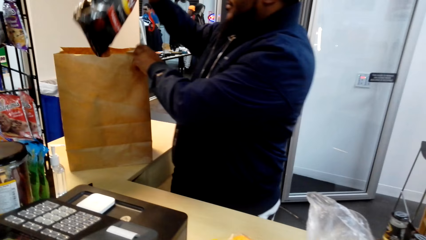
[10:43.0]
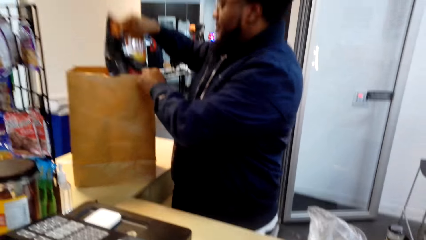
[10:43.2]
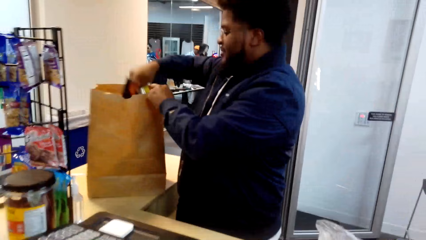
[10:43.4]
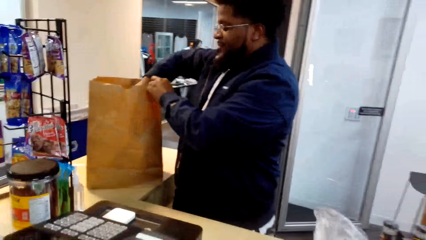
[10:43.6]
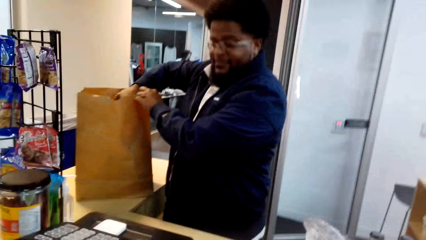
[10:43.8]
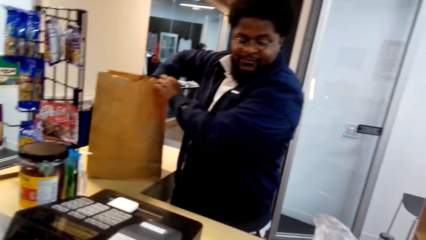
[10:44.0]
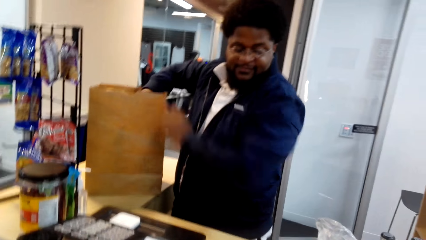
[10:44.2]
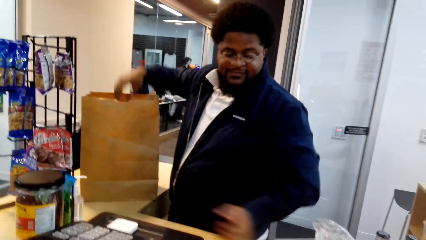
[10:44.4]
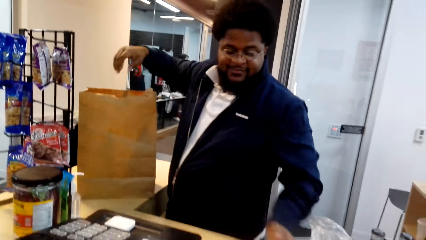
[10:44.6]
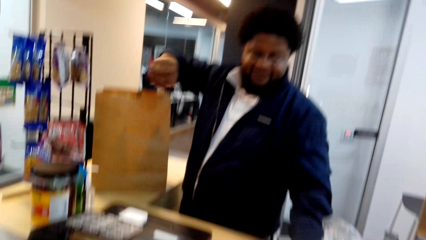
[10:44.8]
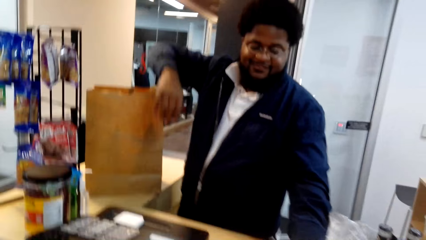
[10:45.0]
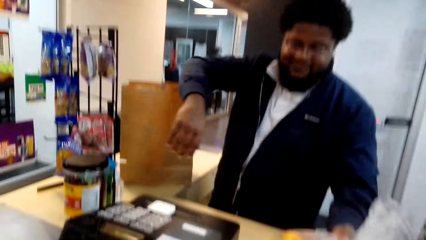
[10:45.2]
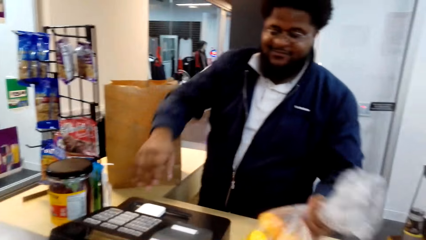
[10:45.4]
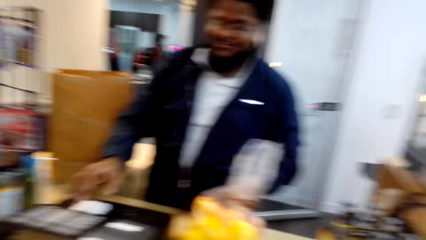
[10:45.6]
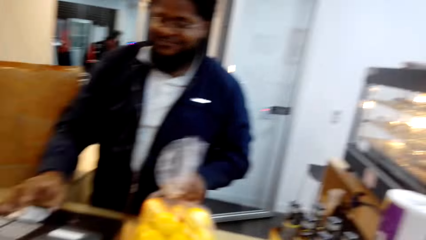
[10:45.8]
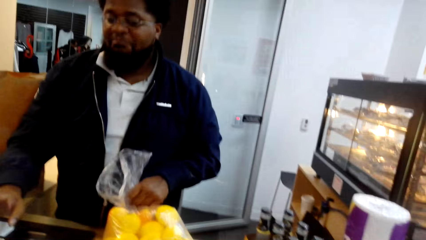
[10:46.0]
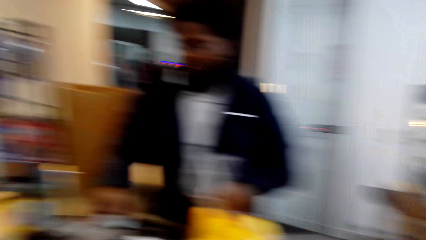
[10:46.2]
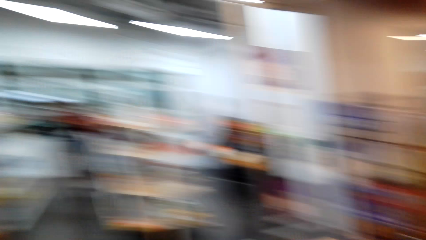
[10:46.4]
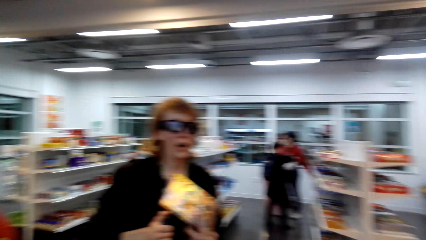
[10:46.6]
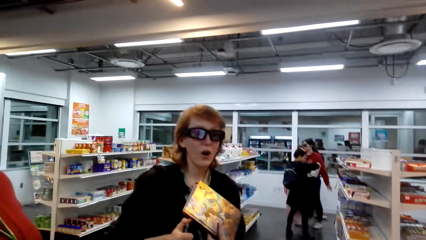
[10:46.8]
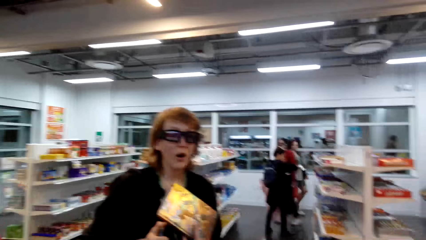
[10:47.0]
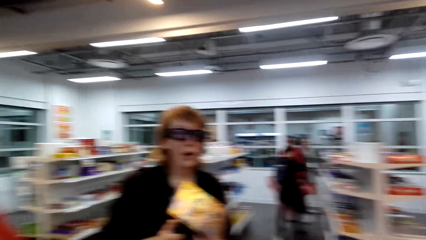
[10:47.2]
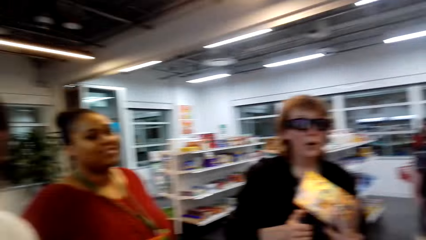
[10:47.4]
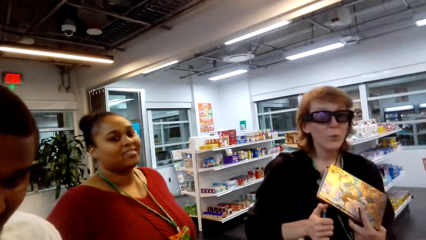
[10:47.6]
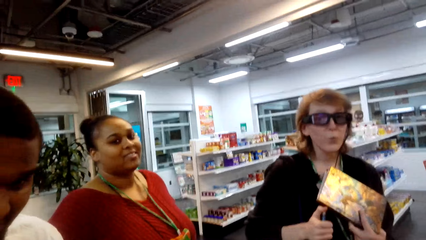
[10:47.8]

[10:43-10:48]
A cashier puts the Lay's in the paper bag, picks up lemons and operates the cash register machine. The camera wearer turns around. They interact with three people.

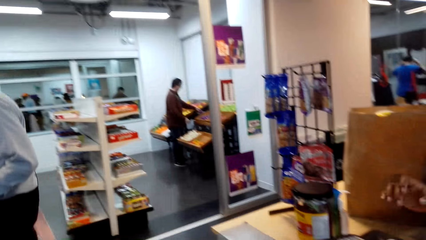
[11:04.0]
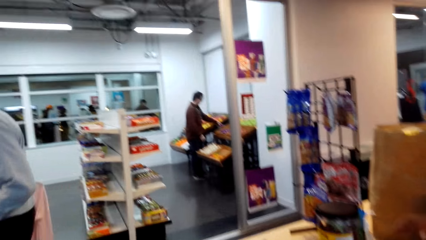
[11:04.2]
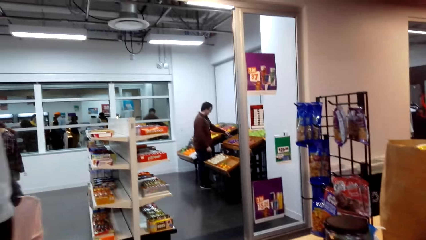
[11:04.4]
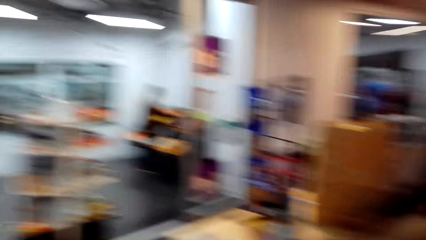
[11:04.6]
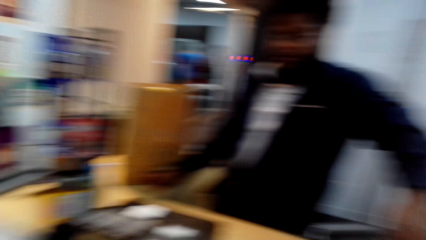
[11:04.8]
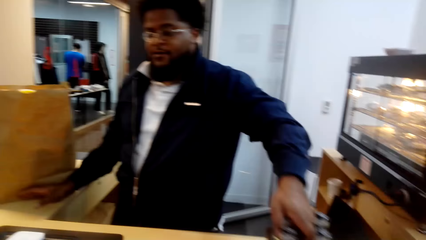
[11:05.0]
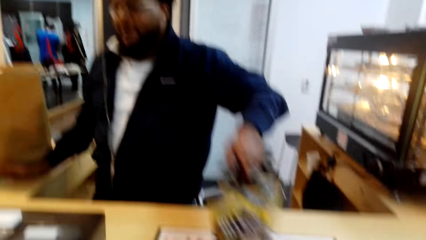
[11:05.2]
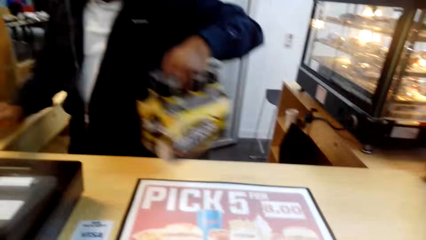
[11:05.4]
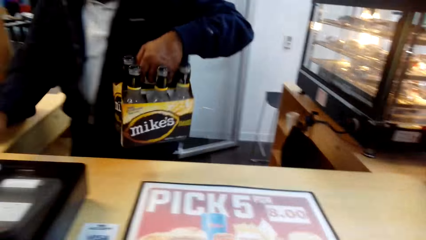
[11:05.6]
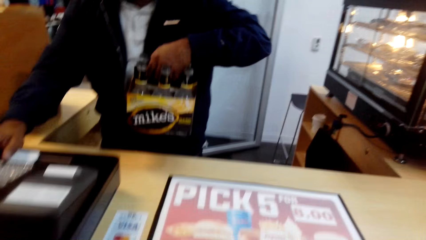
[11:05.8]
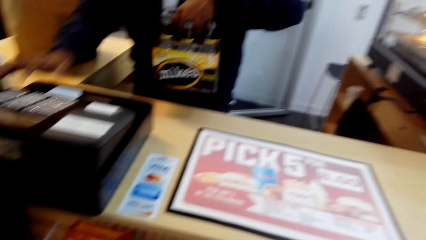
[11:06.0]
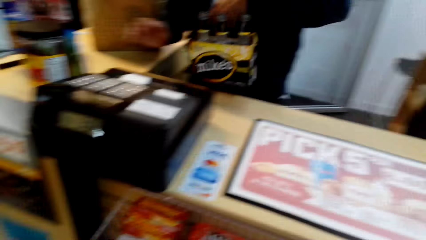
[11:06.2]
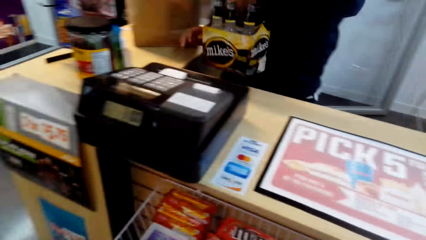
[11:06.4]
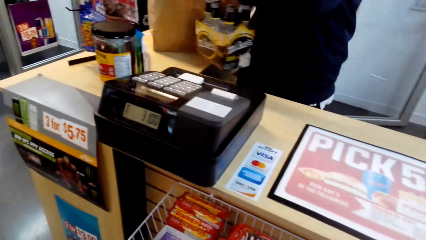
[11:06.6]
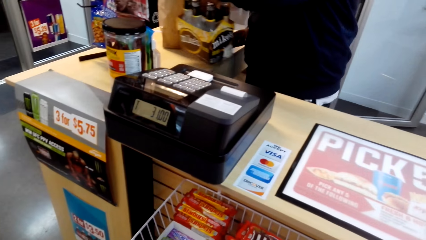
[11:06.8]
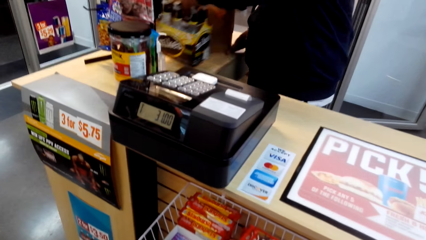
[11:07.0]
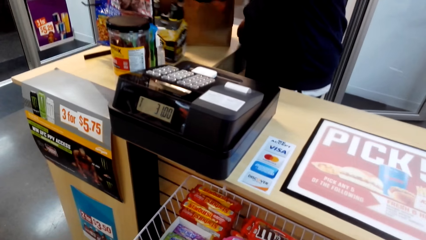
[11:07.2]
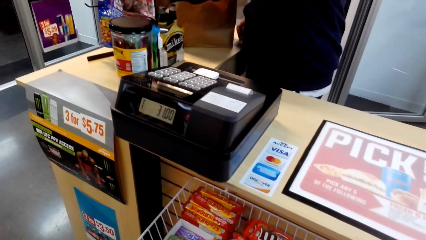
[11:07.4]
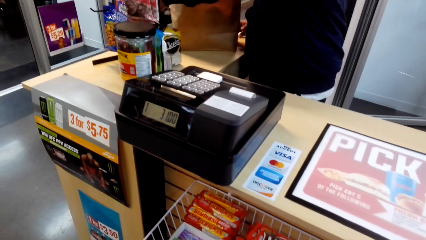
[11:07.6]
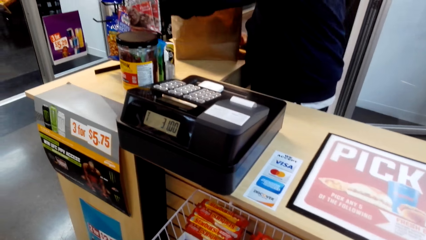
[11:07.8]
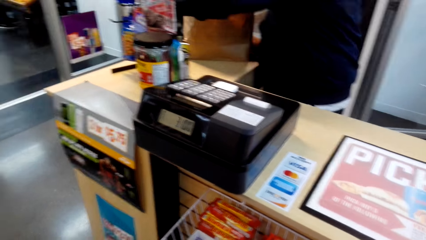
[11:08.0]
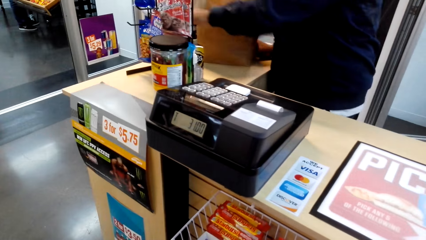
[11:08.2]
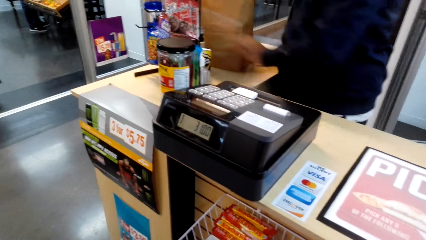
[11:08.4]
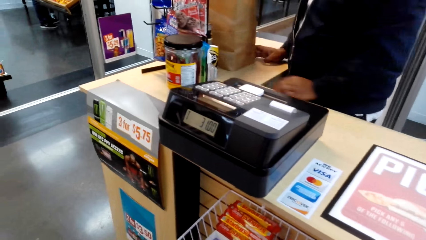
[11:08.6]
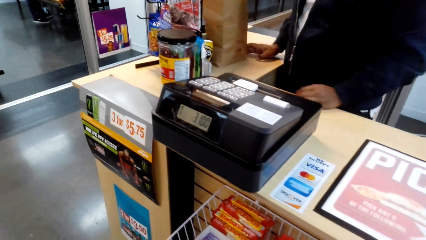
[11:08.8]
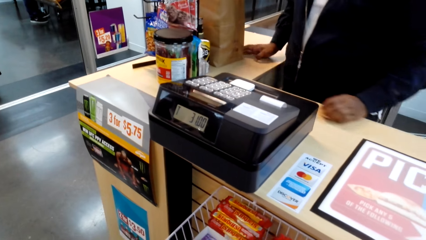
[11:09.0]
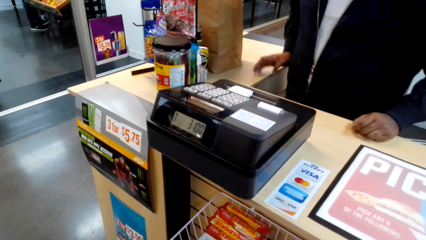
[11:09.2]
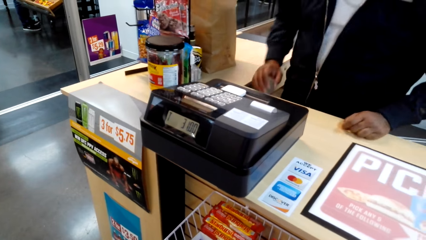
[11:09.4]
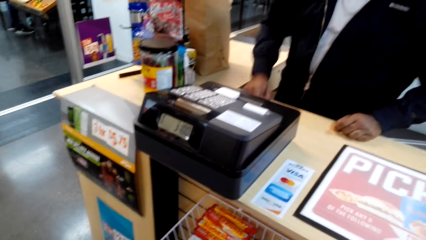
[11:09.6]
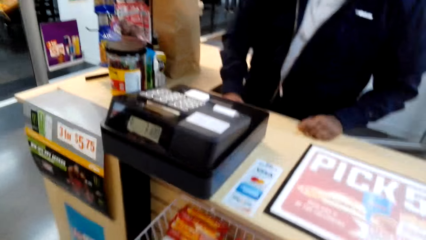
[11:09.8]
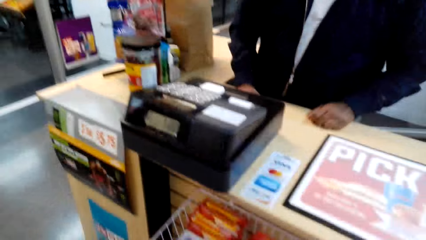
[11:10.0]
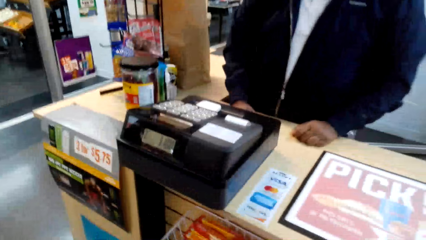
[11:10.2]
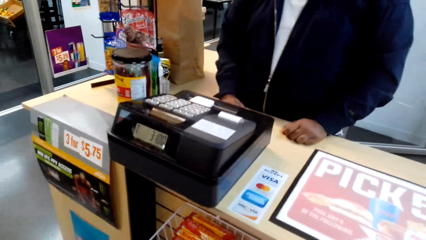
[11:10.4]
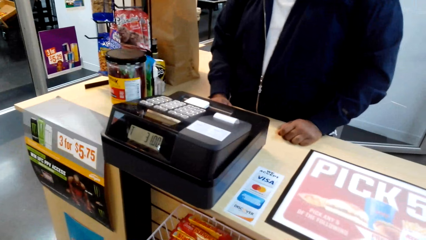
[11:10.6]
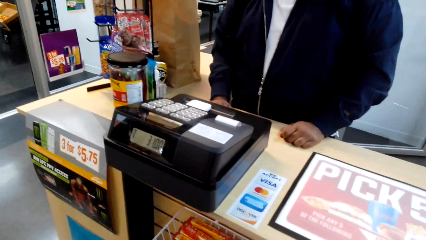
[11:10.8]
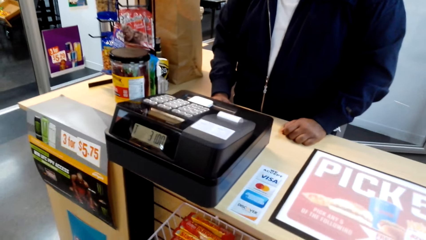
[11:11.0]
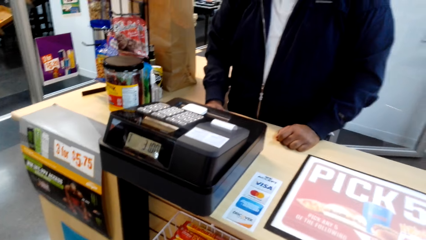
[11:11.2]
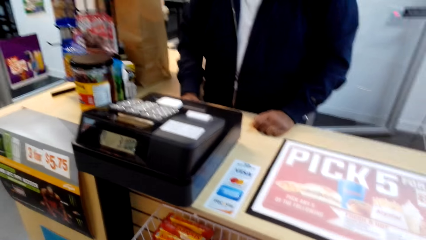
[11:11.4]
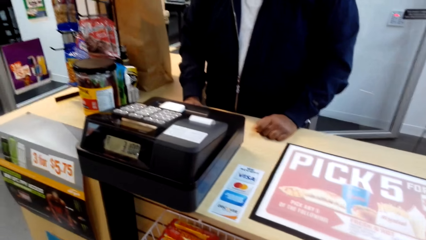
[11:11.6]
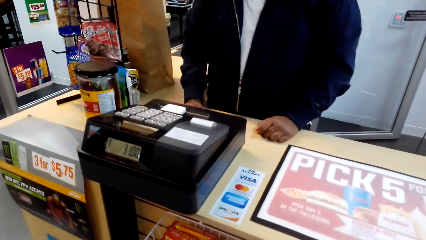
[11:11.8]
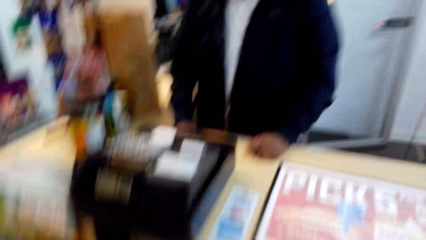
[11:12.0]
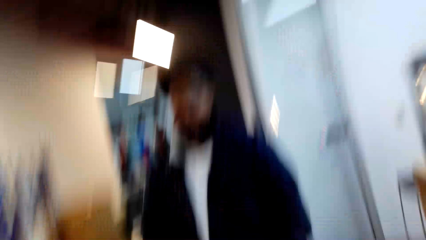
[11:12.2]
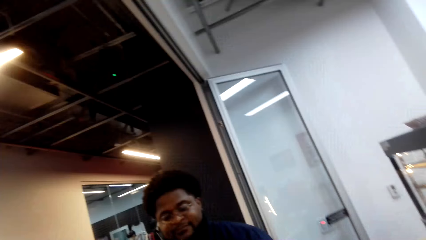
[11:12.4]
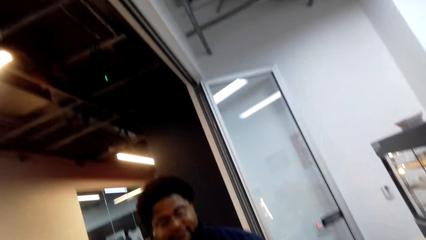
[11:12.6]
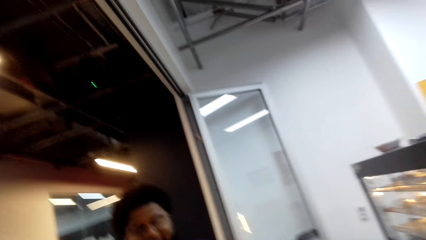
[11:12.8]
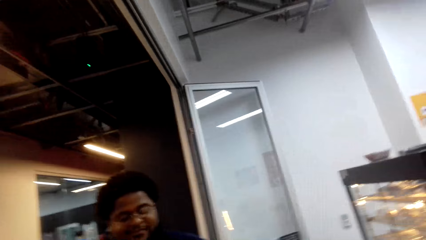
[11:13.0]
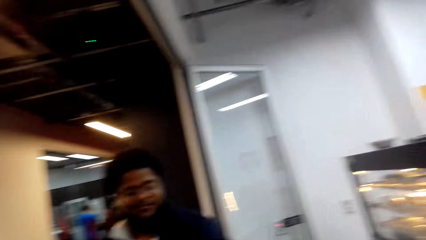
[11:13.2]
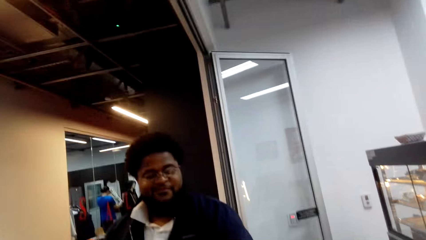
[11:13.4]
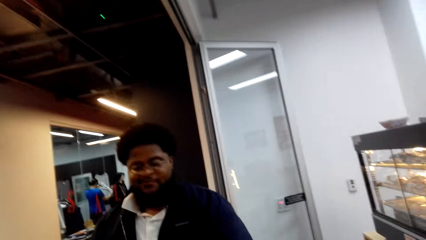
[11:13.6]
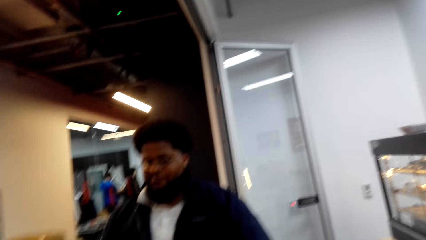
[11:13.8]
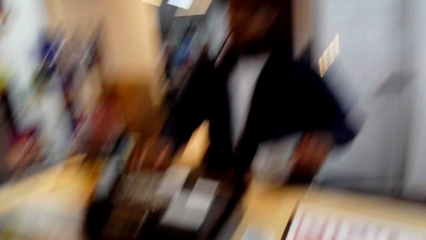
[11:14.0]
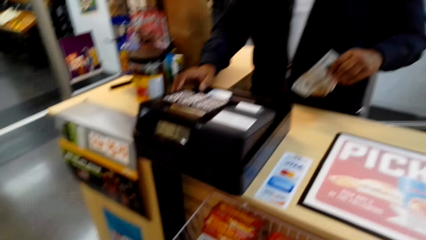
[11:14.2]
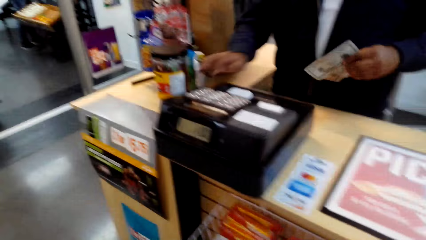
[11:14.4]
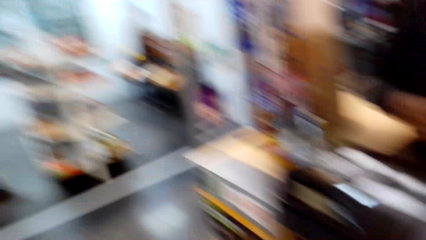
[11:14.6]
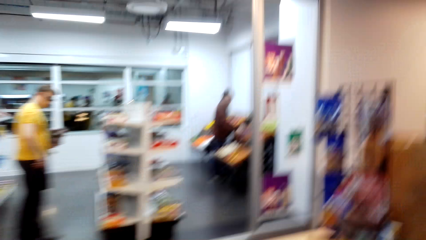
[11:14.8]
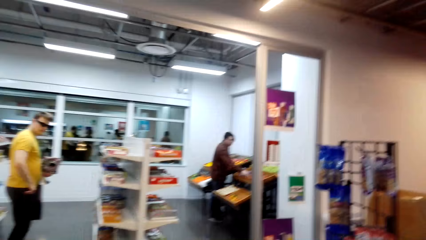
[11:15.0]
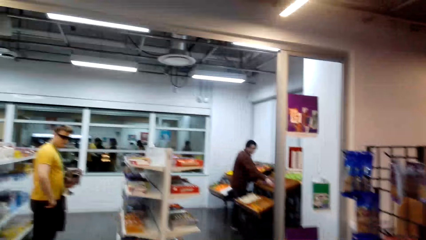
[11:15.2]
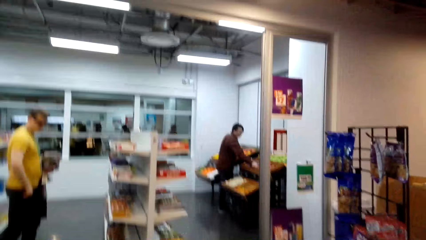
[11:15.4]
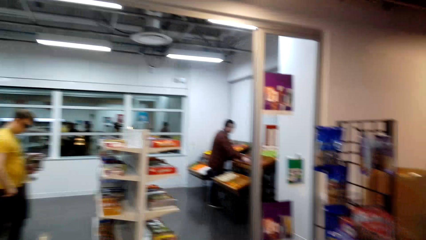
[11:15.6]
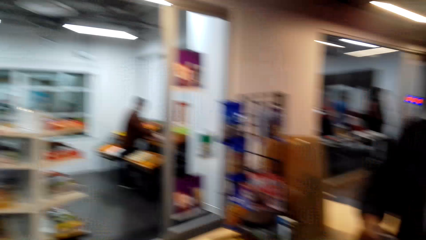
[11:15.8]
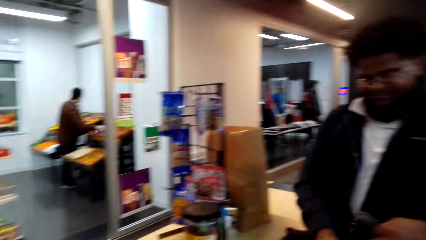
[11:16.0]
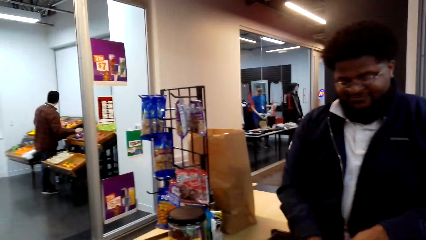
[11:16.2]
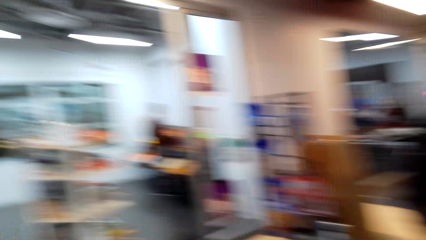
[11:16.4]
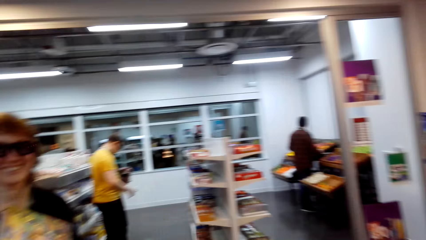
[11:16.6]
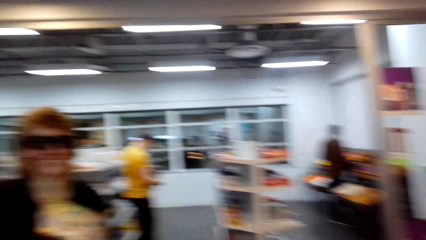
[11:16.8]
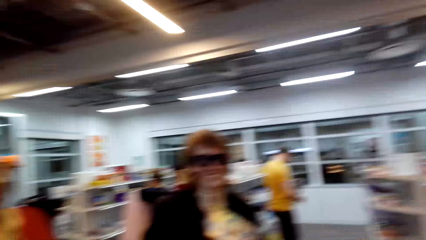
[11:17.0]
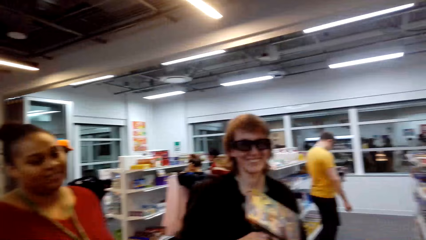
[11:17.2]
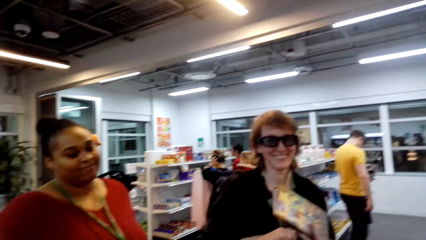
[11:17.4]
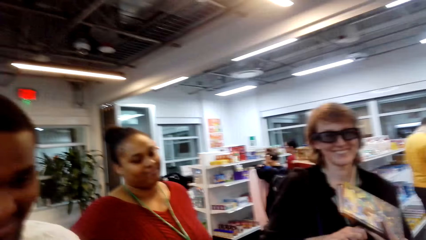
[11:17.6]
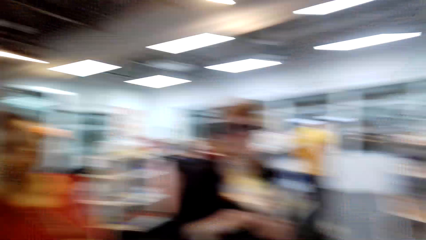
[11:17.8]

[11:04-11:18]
The cashier picks up the Mike's beer. The cashier scans goods on the cash register. The cashier operates the cash register machine, interacts with the camera wearer and places the Mike's beer on the counter. The cashier holds cash and operates the cash register machine. The camera wearer turns around. They dialogue with the cashier. A person interacts with the camera wearer.
